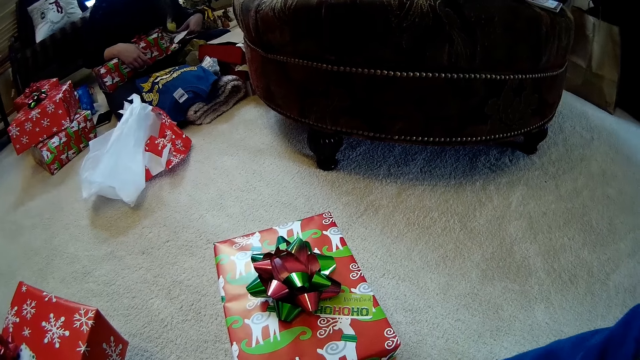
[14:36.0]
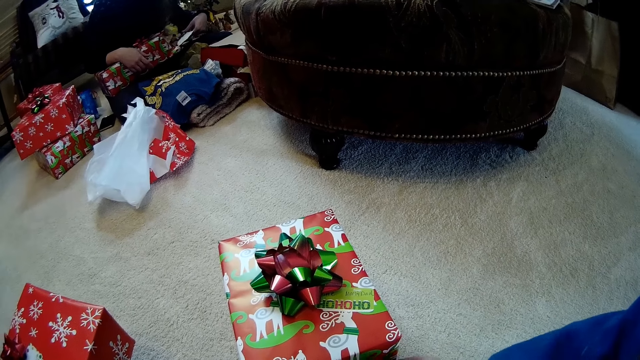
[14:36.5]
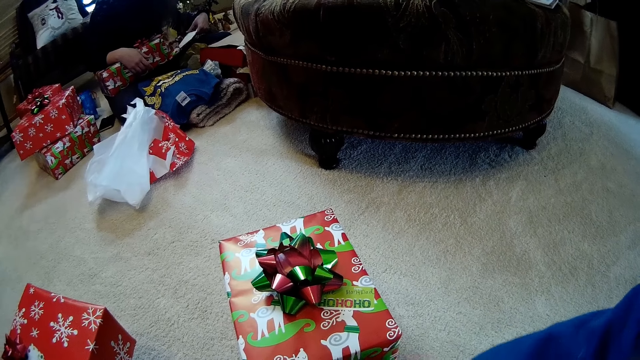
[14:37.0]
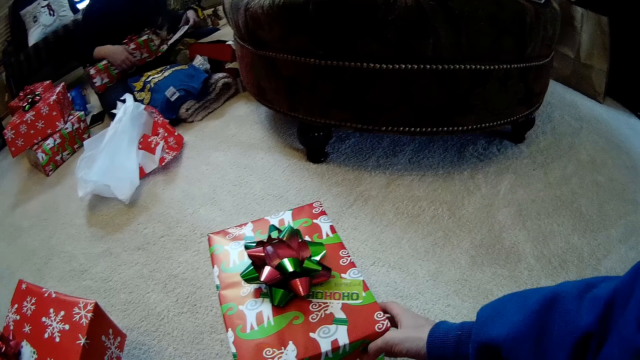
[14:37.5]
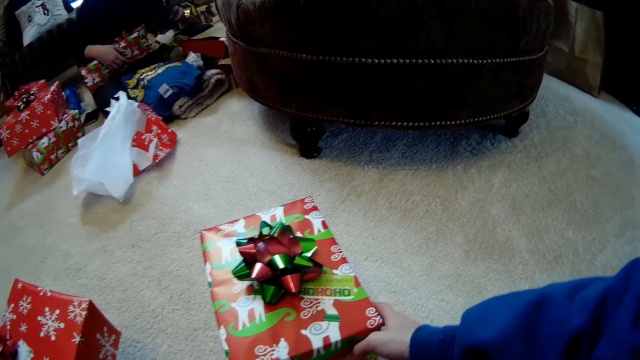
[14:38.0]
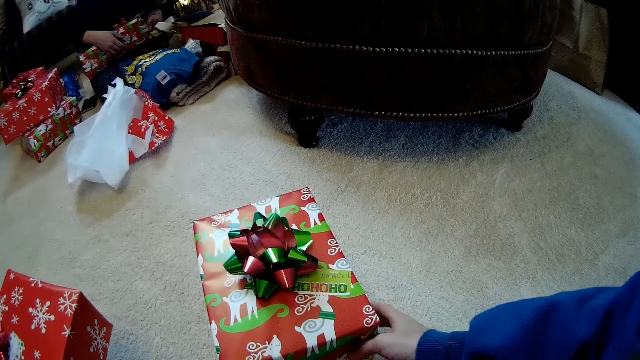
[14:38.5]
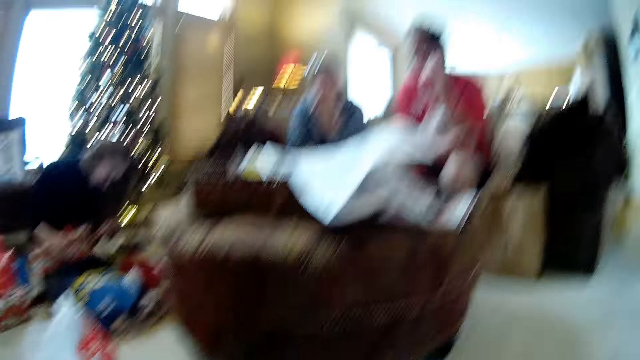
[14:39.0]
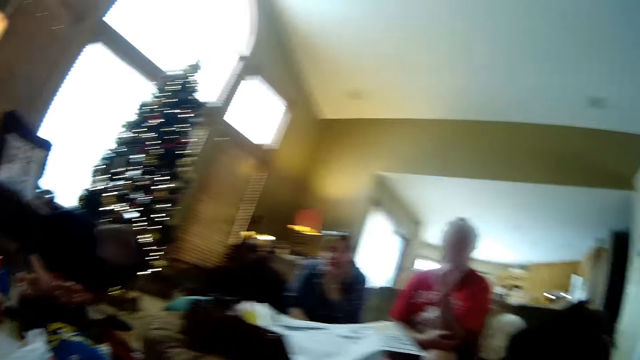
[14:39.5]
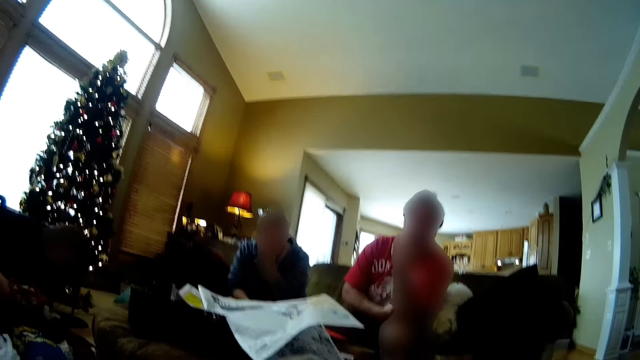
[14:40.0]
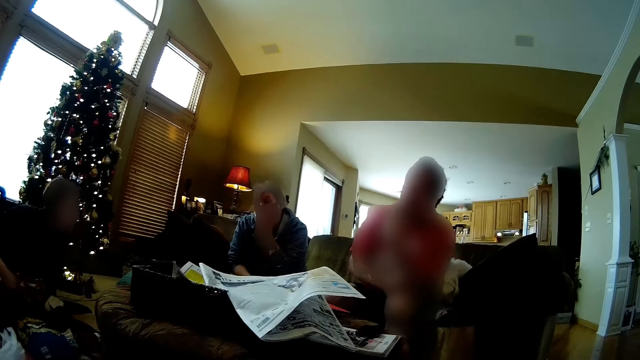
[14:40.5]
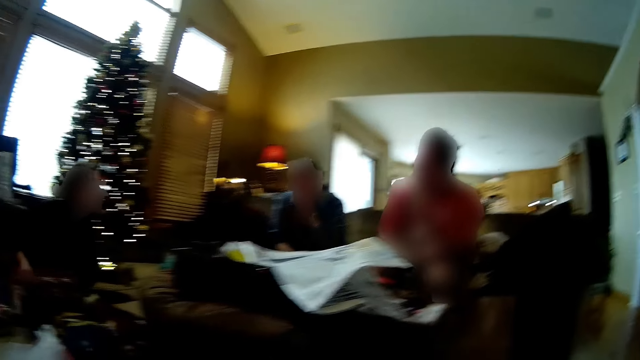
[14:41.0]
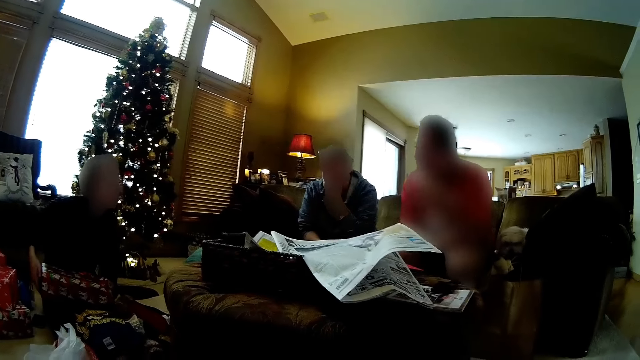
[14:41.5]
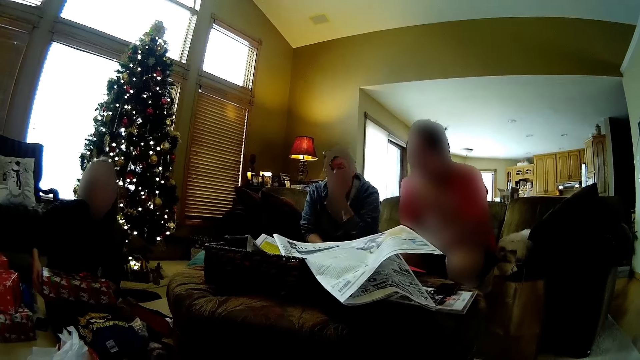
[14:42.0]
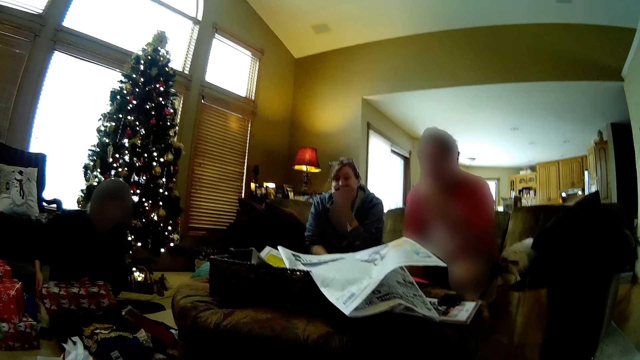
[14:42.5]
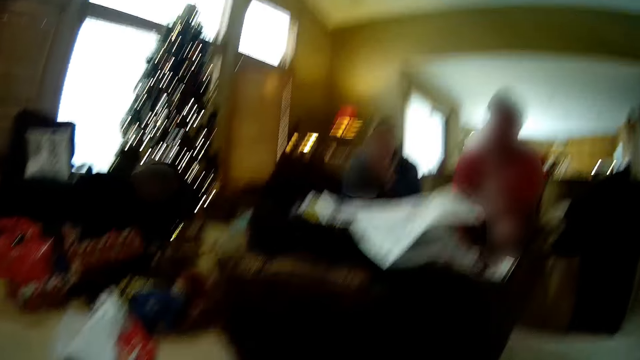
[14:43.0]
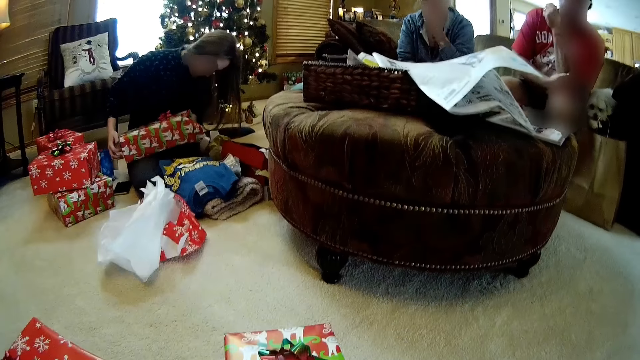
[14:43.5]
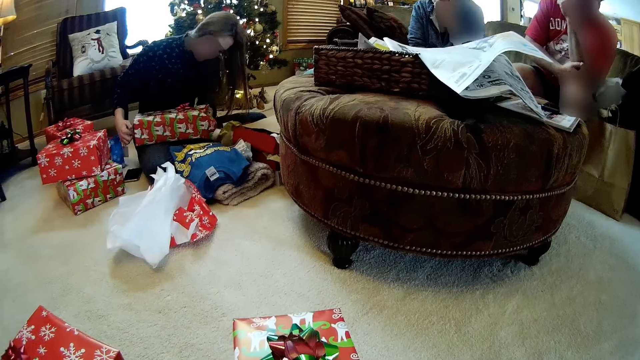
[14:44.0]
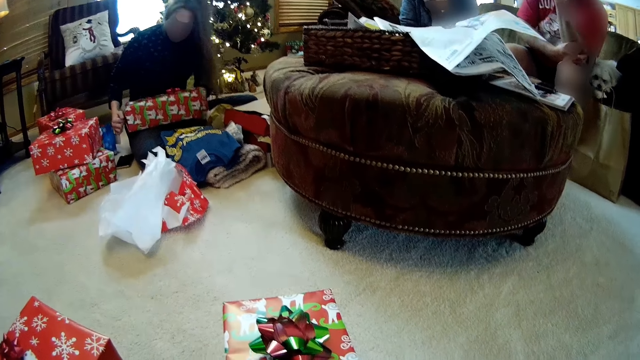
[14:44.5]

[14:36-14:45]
The camera wearer holds a box. A man sits on the couch.

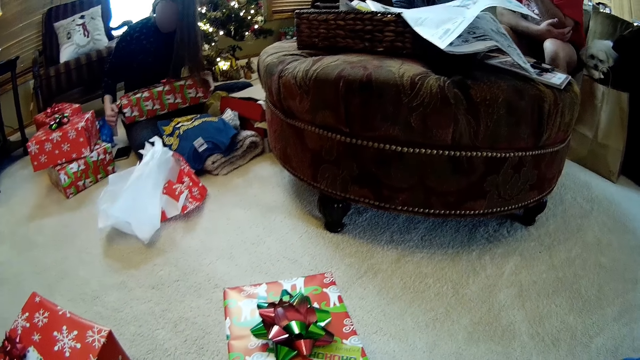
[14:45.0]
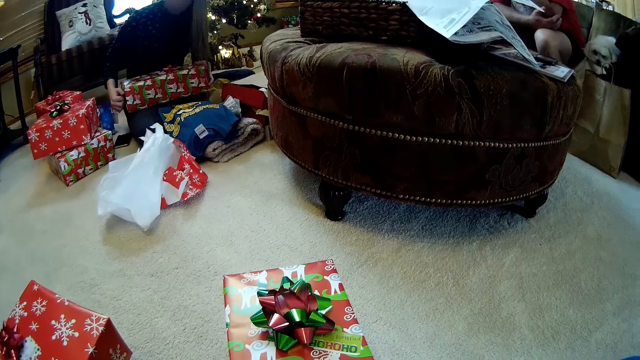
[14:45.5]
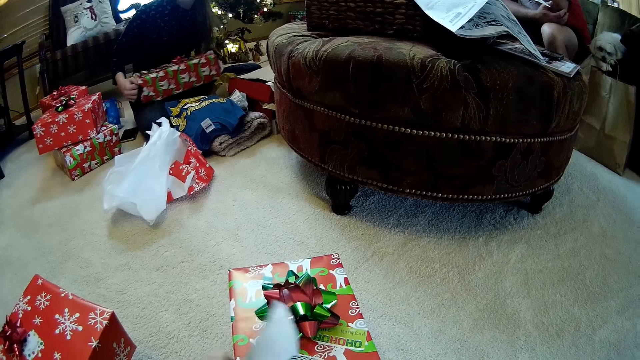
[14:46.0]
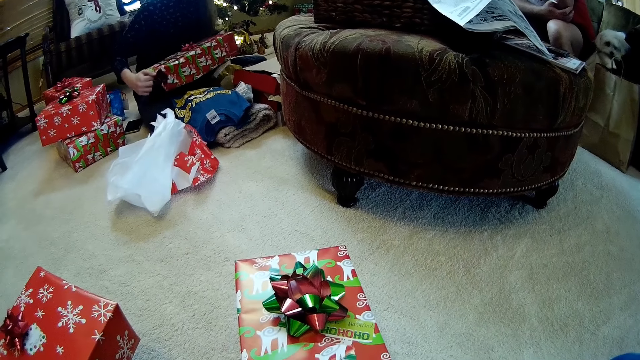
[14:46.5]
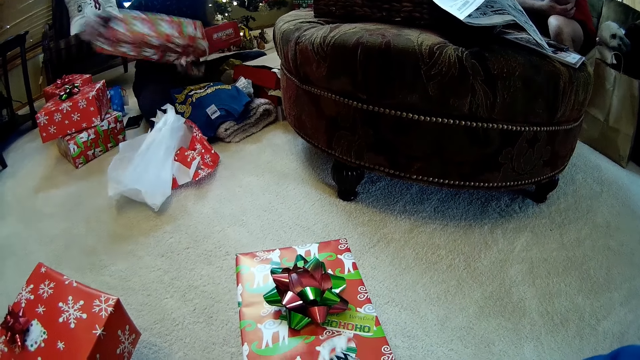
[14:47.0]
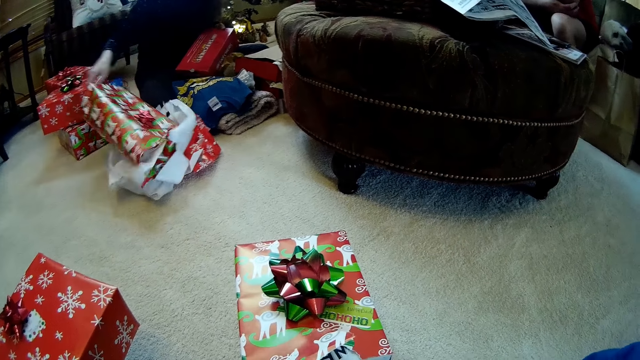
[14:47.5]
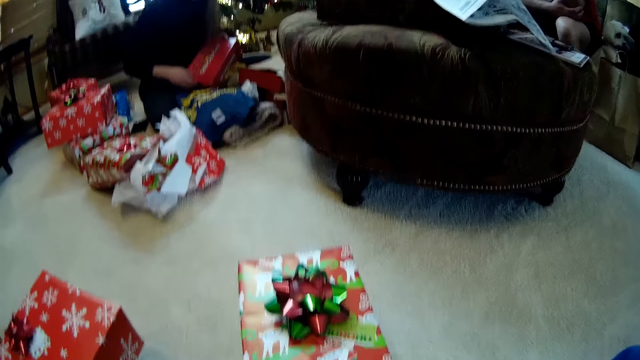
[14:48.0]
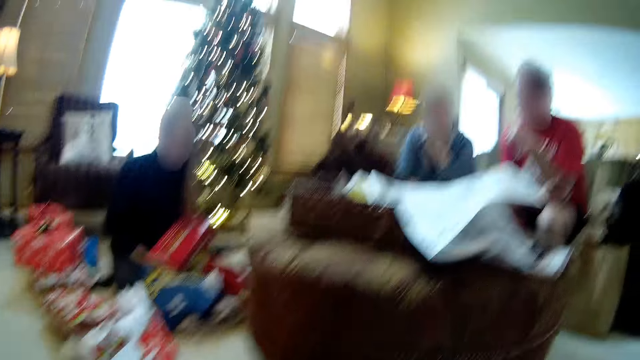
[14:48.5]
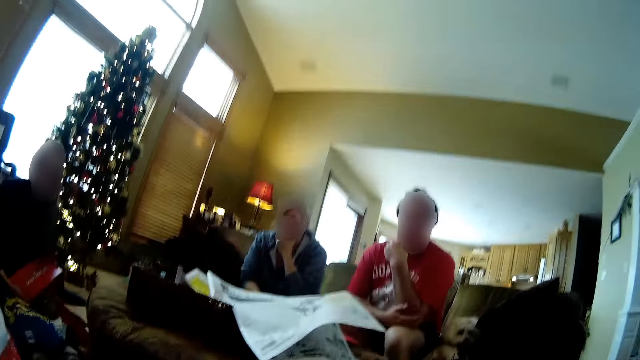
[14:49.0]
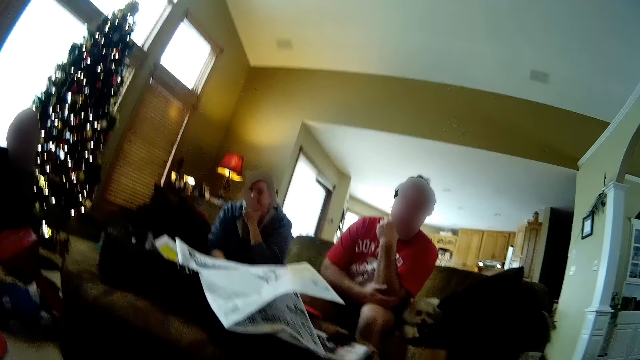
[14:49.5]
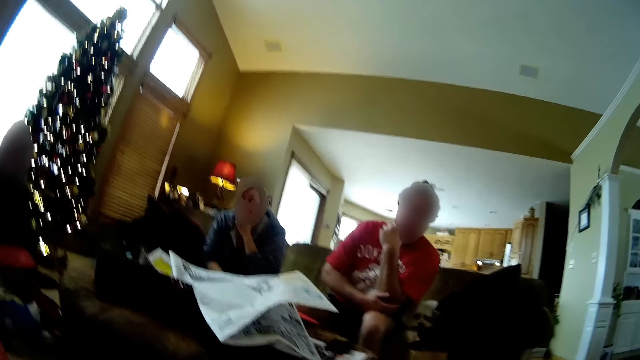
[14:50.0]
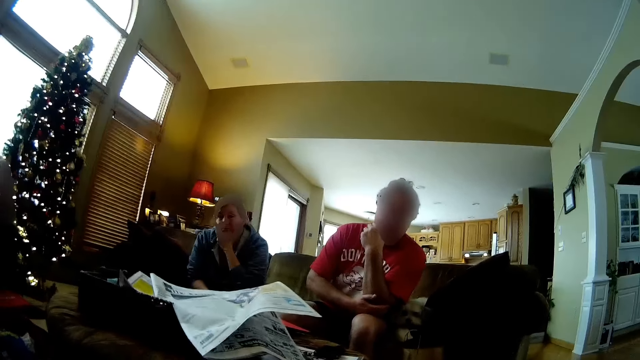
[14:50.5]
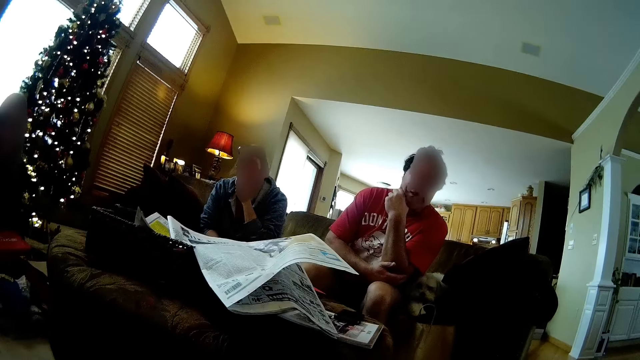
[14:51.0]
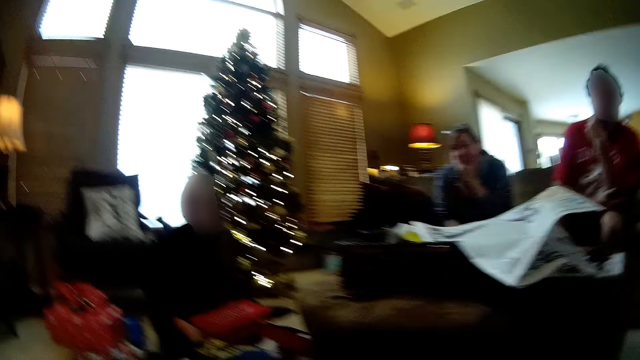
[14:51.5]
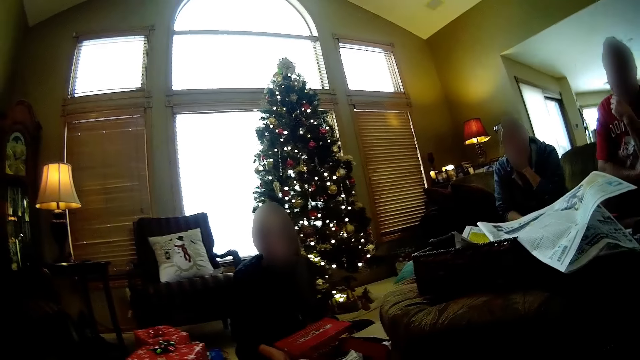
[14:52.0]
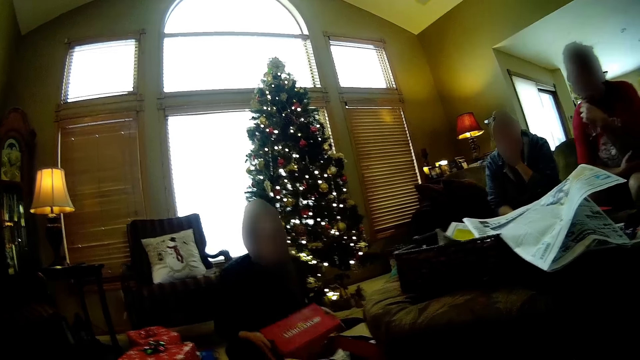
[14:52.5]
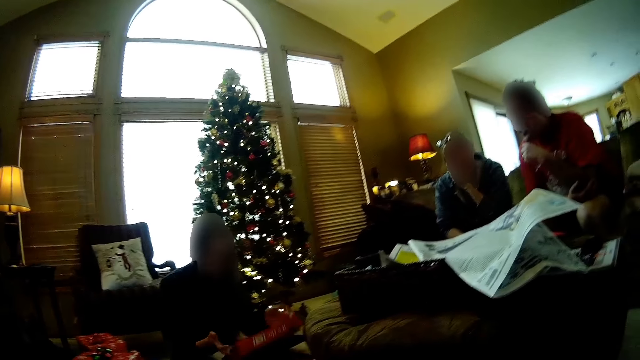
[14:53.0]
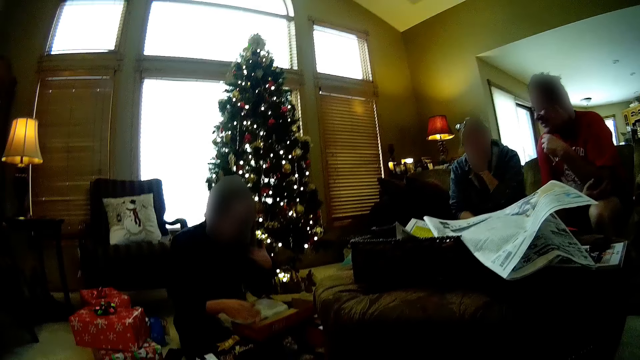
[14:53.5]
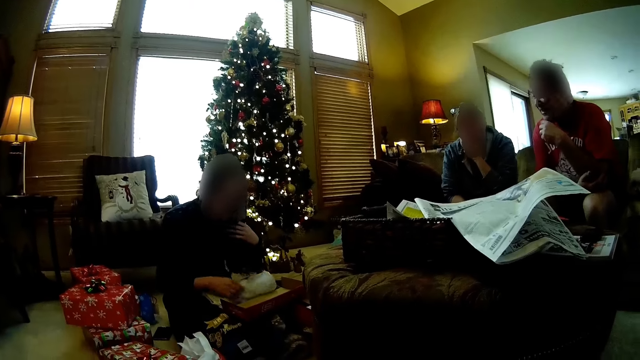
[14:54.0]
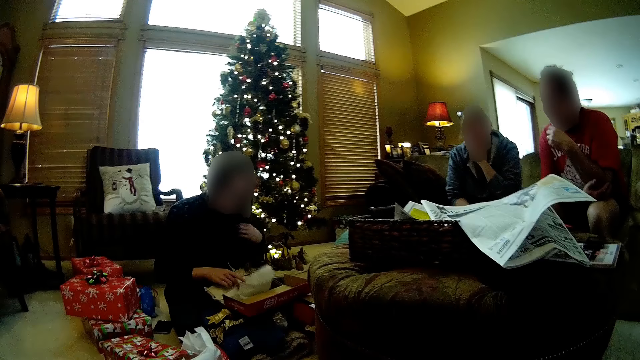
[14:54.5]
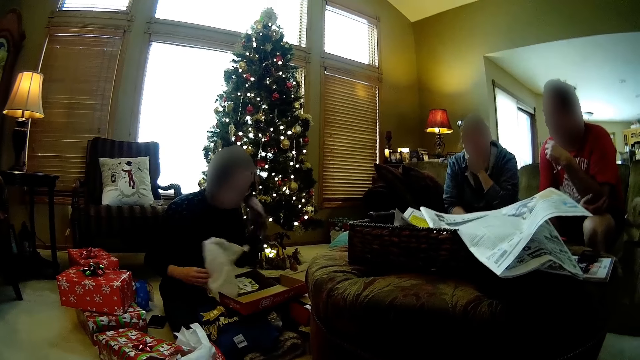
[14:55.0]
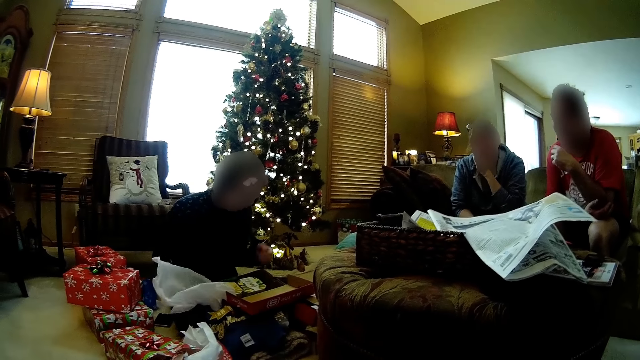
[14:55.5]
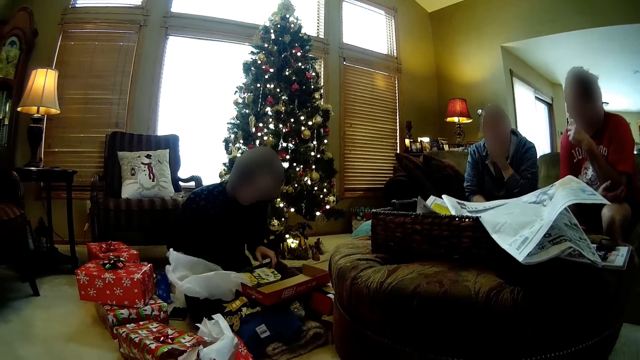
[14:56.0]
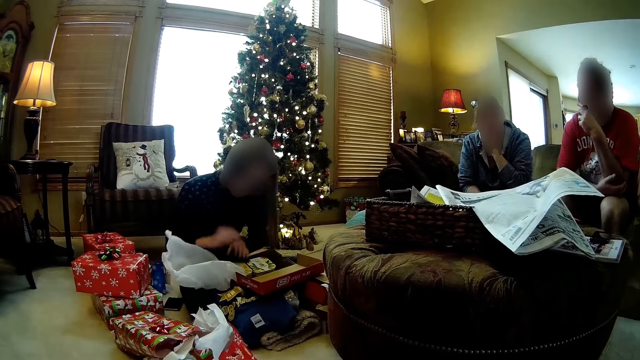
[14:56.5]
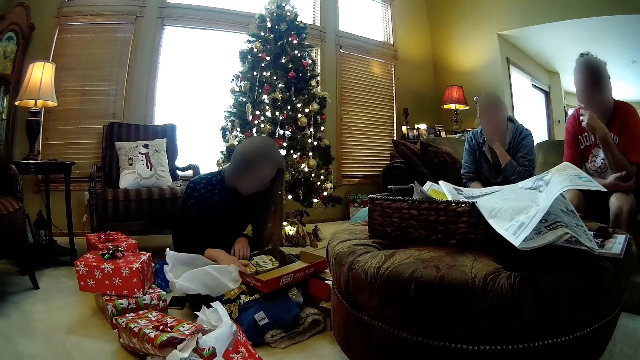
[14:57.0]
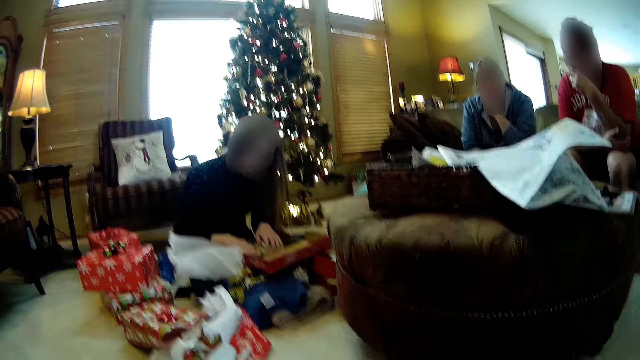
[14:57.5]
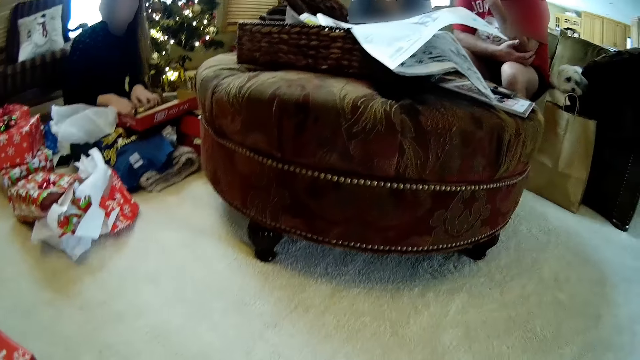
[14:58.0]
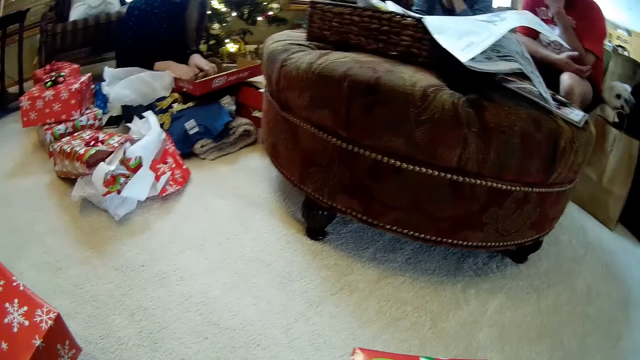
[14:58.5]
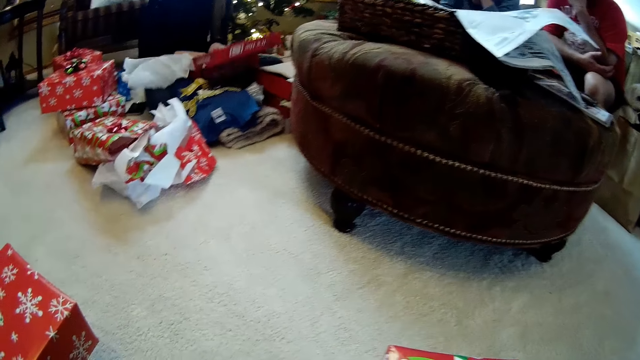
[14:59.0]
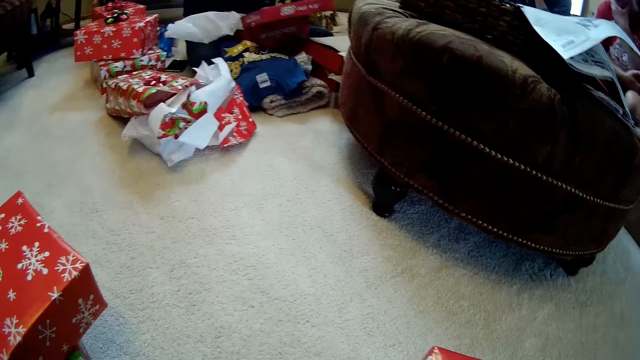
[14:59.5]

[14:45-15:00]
The camera wearer tears the wrapper of the gift box with her left hand. The woman unwraps the gift box on her legs with both her hands, puts the paper on the floor and holds the box with both hands. The camera wearer converses with a man. She looks around the house. The woman opens the gift box and moves the paper aside.
